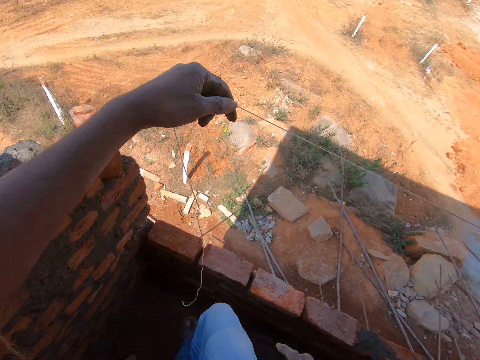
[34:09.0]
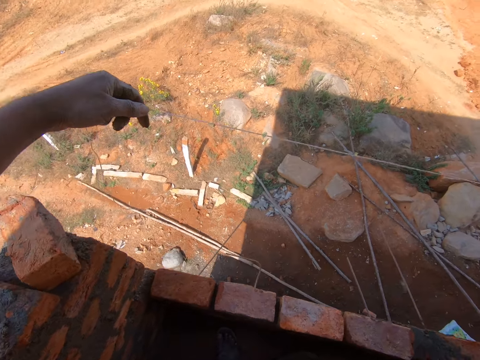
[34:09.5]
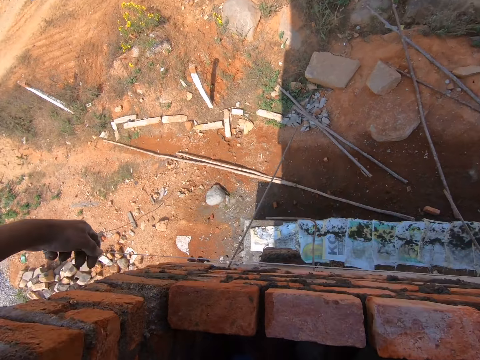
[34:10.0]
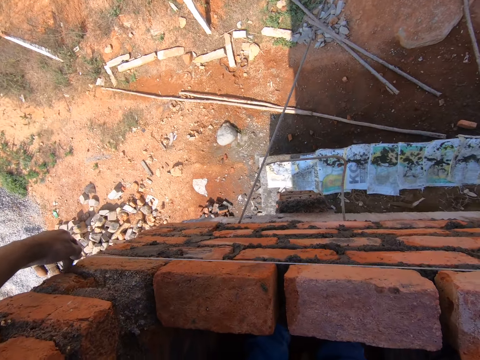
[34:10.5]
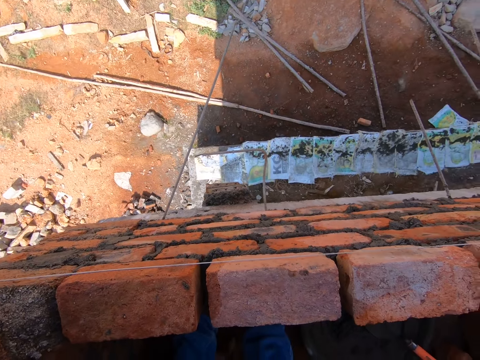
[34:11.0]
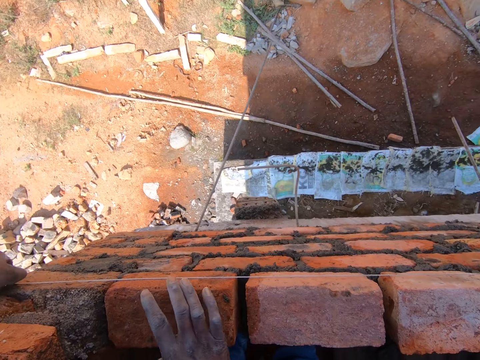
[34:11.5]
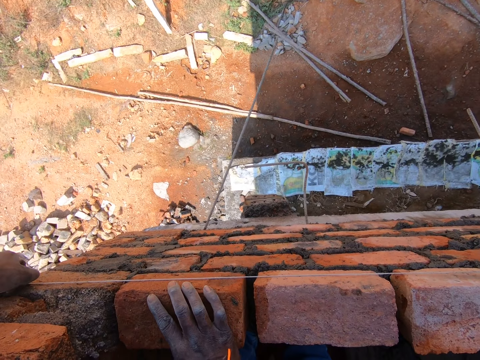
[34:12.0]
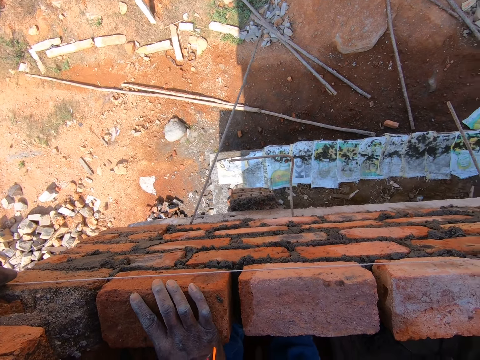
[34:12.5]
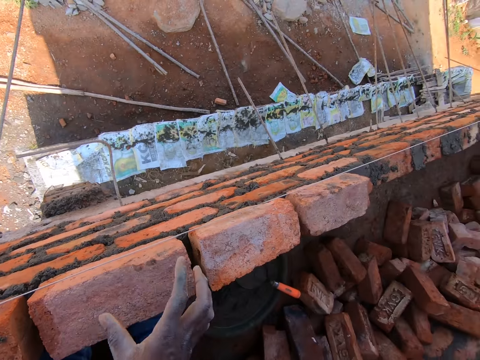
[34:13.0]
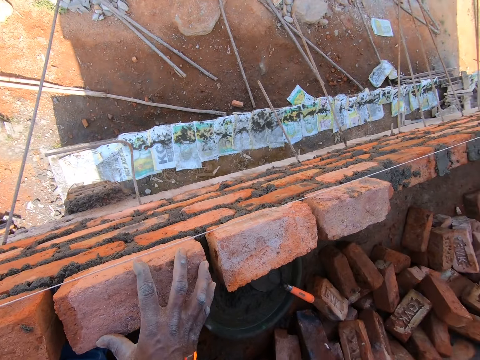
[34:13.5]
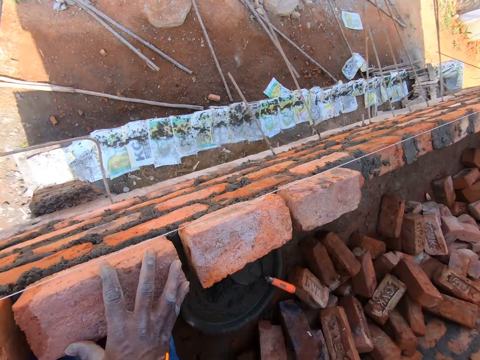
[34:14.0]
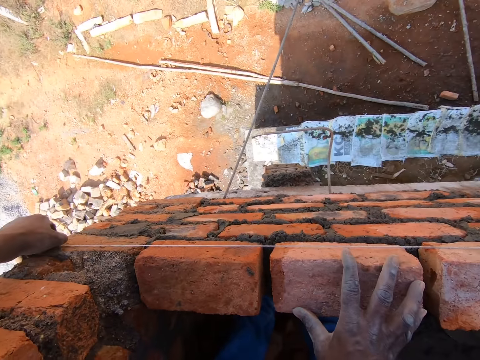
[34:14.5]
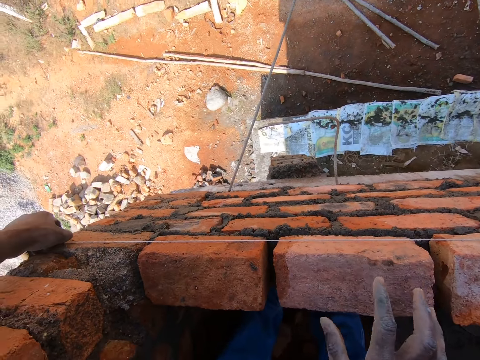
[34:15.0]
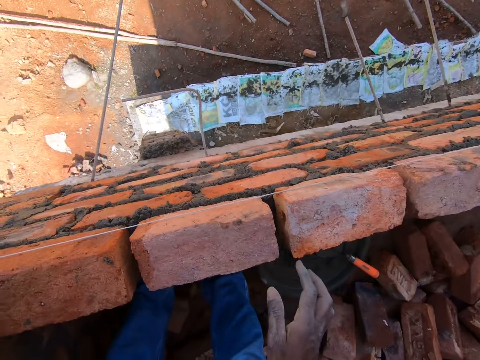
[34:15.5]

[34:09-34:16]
The camera wearer measures the brick using the rope. They level the bricks with the string.

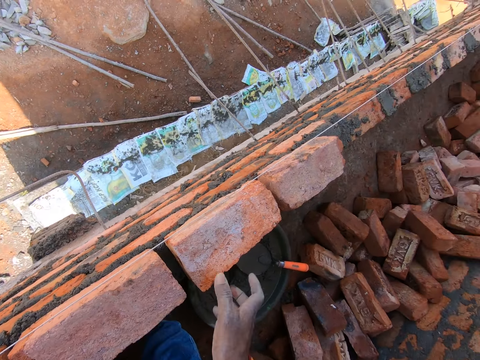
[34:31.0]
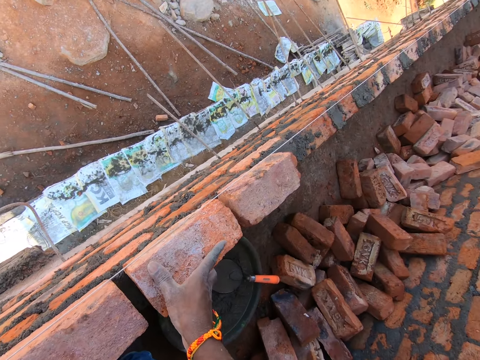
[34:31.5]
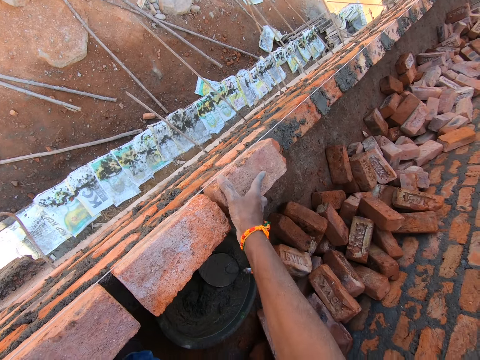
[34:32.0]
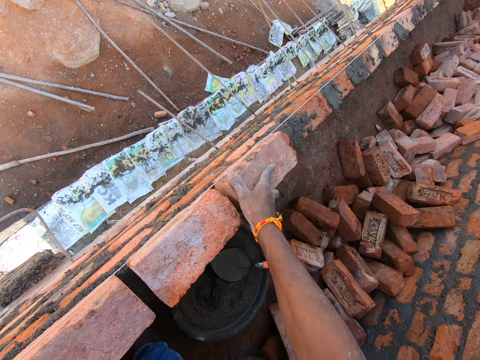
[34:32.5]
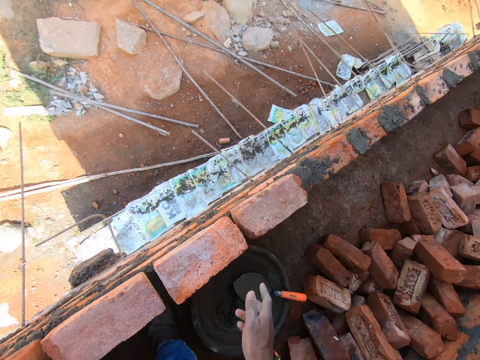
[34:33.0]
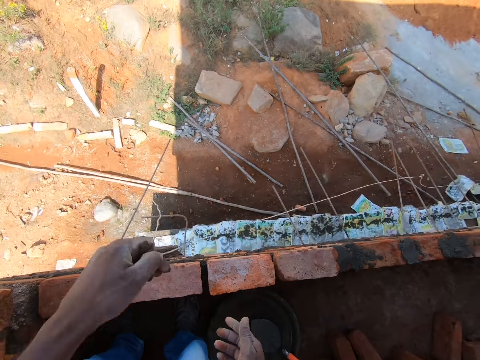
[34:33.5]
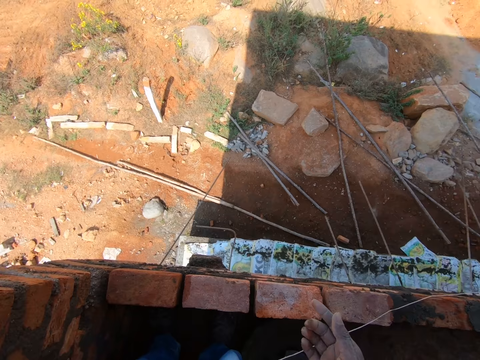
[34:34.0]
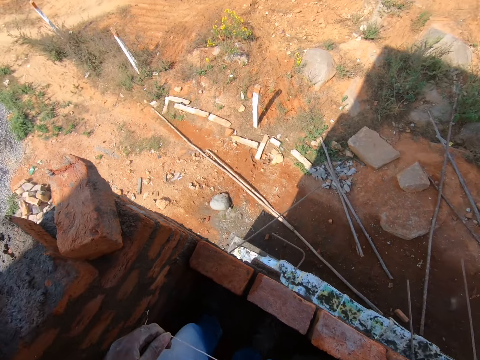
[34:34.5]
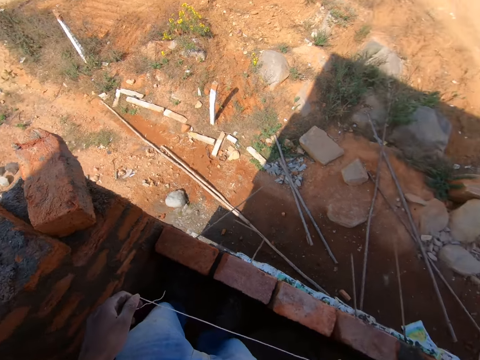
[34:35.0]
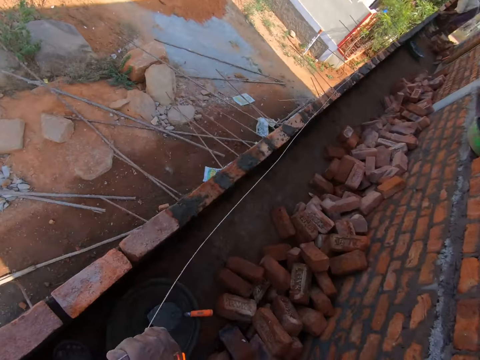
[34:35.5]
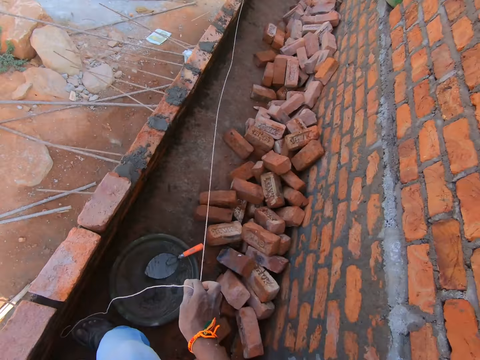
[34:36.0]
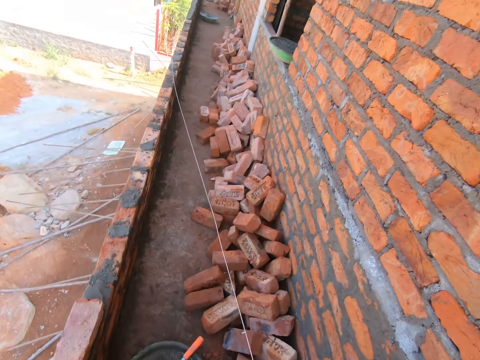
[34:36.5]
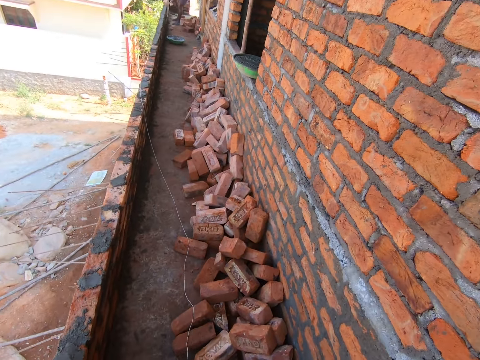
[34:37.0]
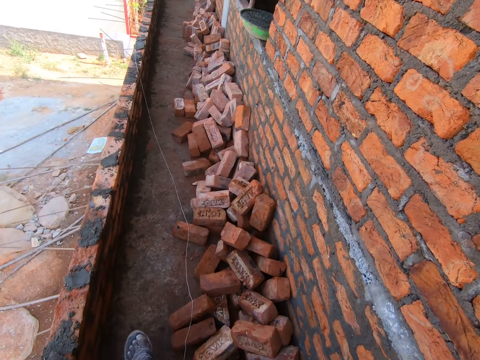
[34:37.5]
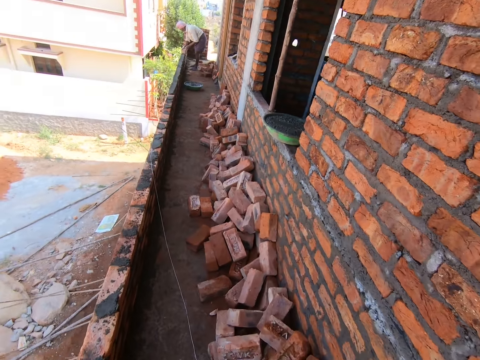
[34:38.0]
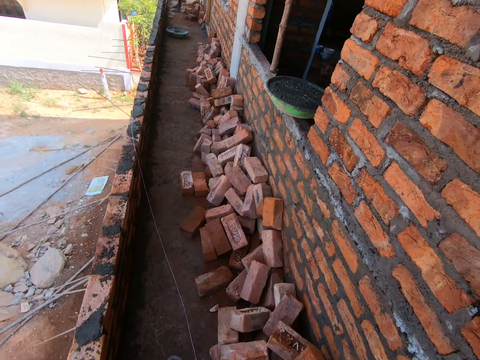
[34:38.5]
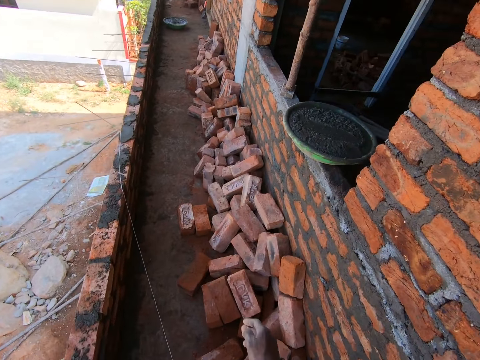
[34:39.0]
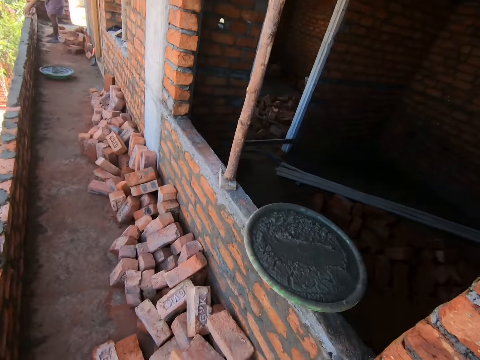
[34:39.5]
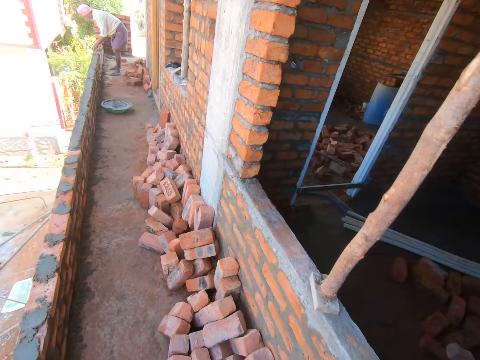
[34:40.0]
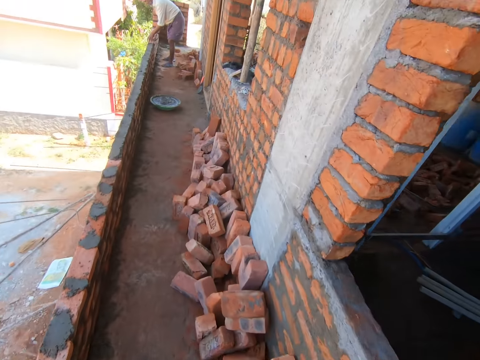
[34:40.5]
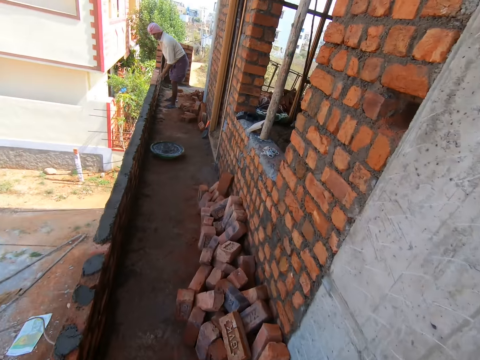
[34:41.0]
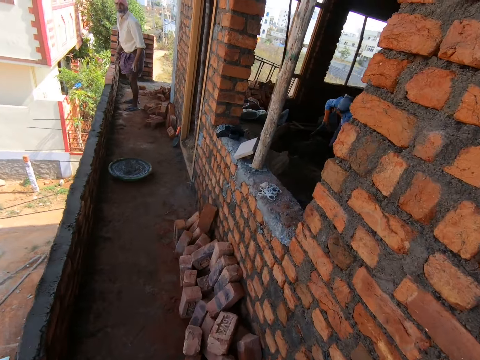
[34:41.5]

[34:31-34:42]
The camera wearer removes the rope. They move around. They drop the string on the floor.

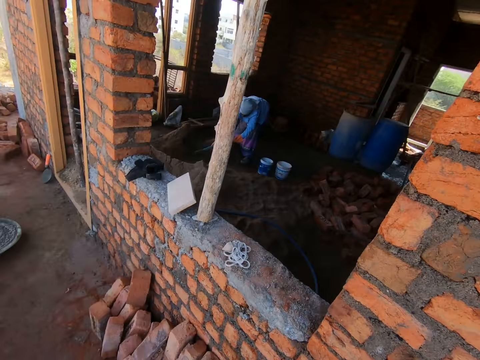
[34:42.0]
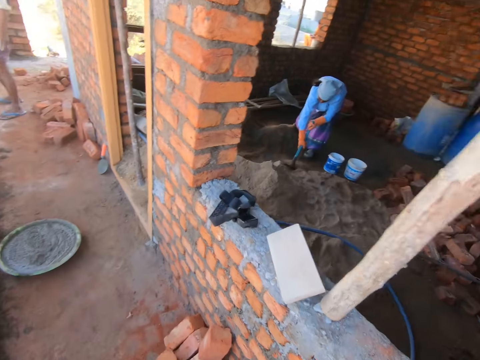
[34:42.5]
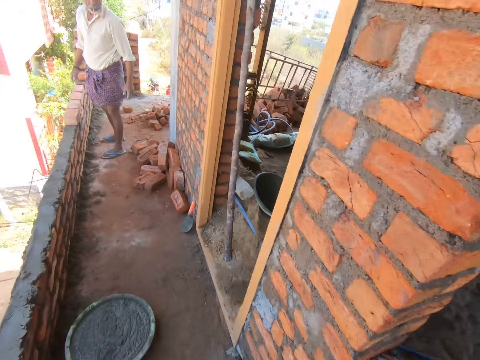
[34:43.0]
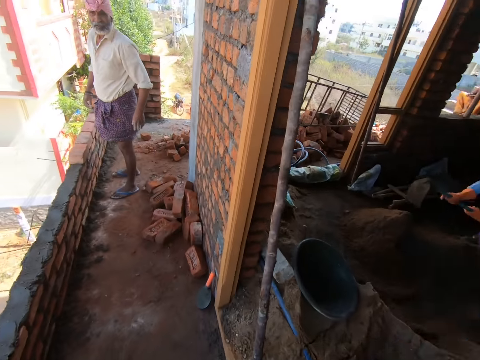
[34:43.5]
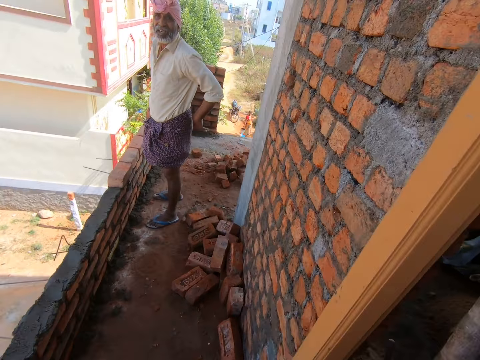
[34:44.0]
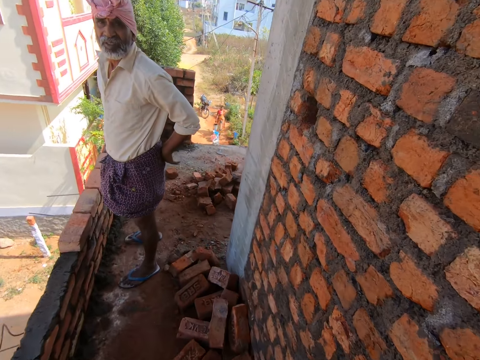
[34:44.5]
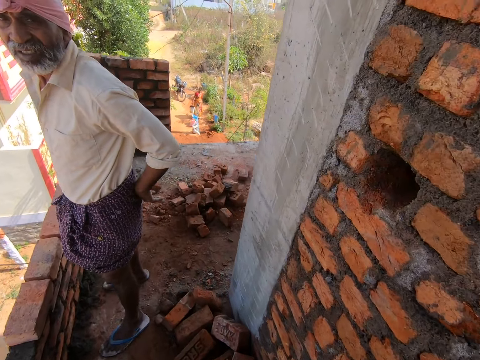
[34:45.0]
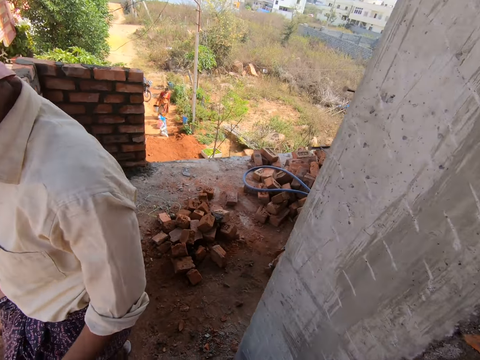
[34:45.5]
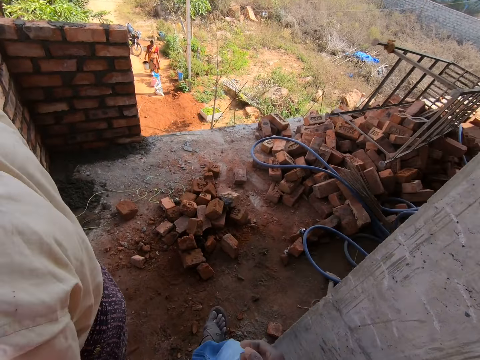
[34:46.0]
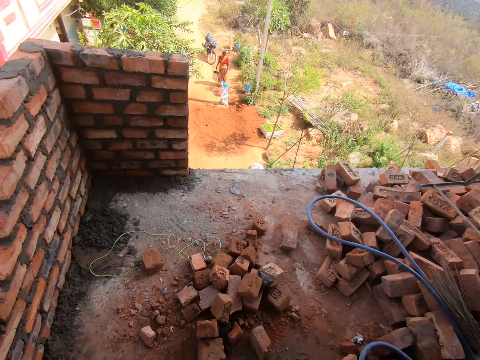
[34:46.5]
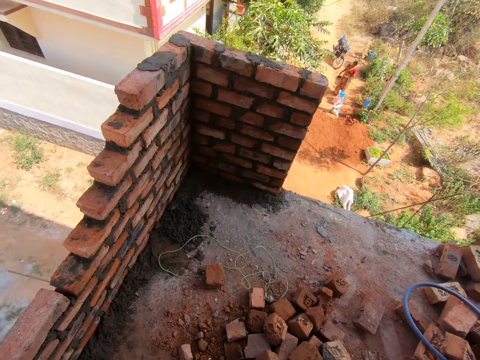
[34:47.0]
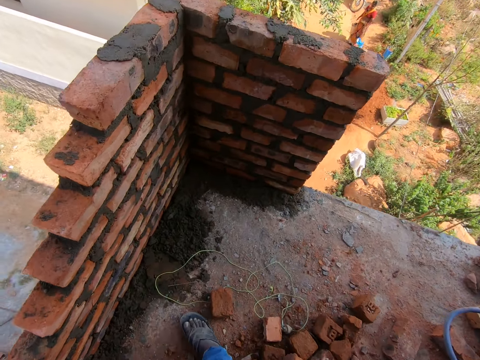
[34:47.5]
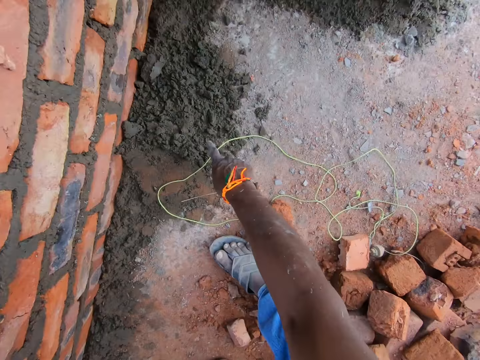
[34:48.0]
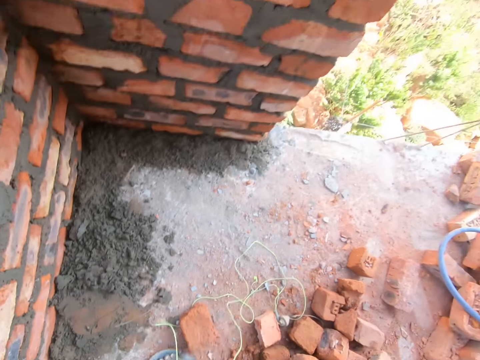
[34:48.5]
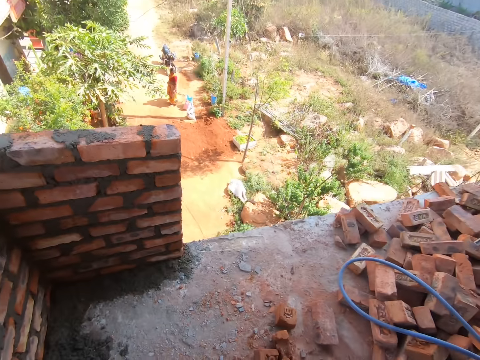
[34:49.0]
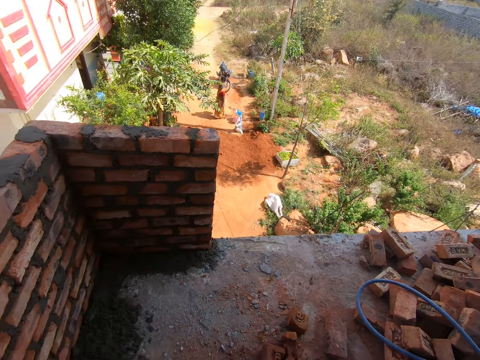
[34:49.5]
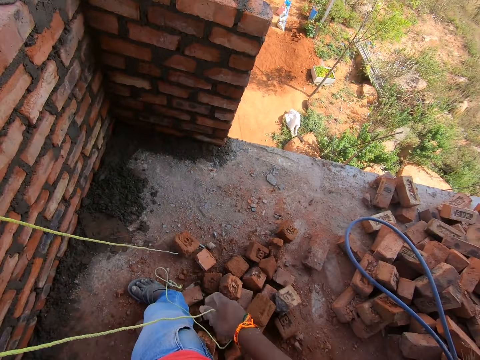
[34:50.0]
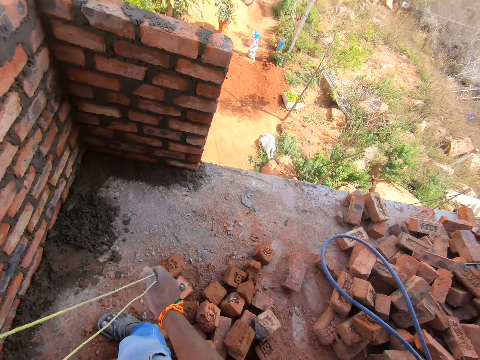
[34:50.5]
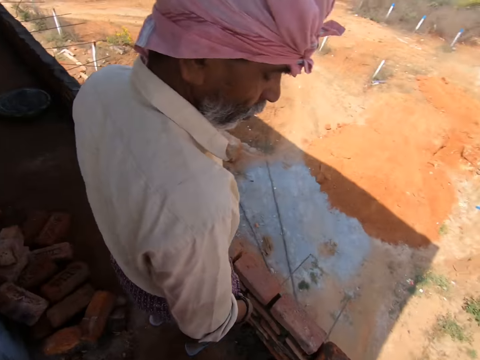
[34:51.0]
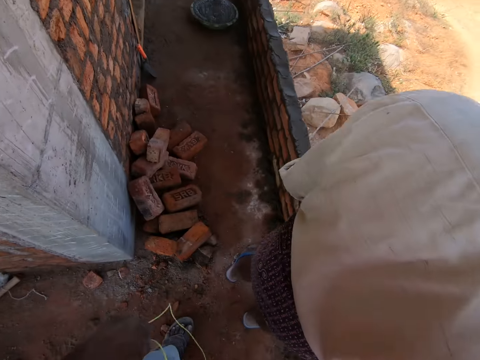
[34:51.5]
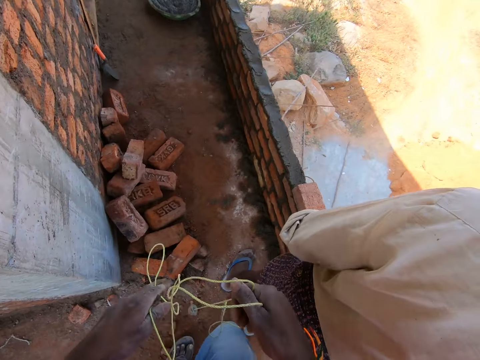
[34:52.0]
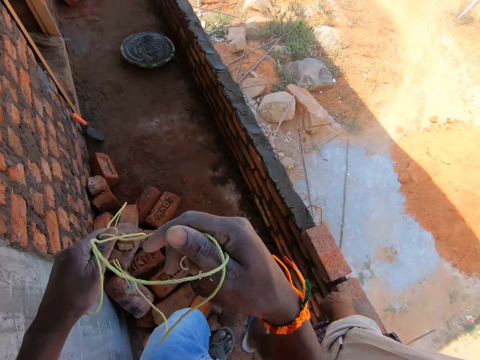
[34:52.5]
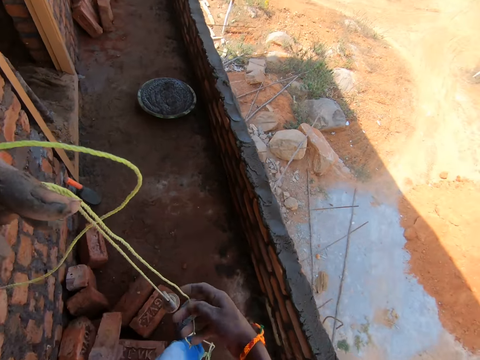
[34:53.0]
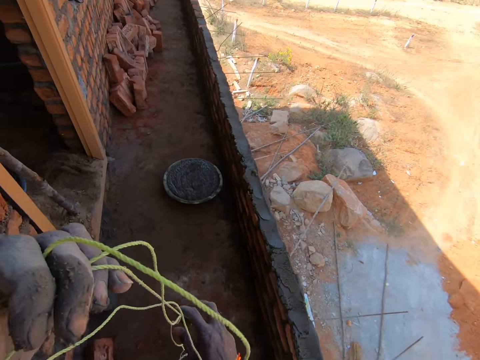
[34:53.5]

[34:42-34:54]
A man talks to the camera wearer. The camera wearer talks to the man. They pick up a plumb bob. They move around.
